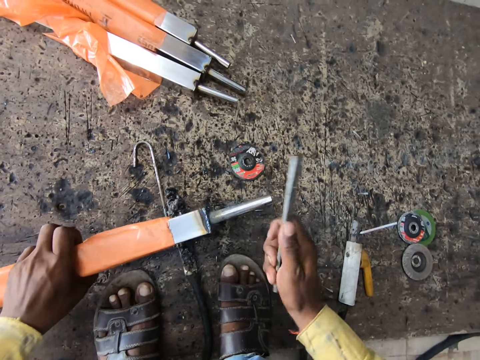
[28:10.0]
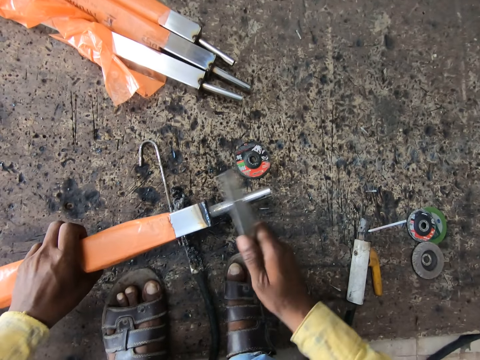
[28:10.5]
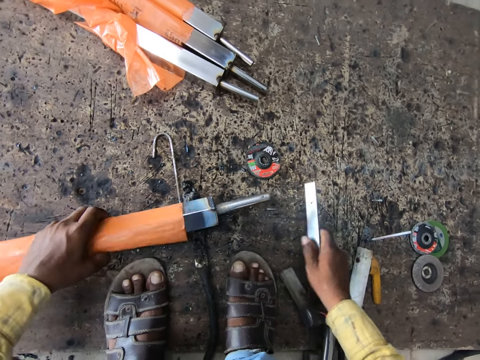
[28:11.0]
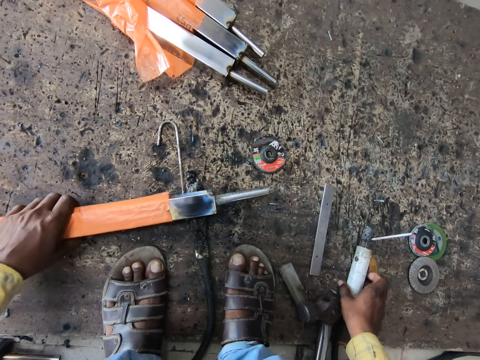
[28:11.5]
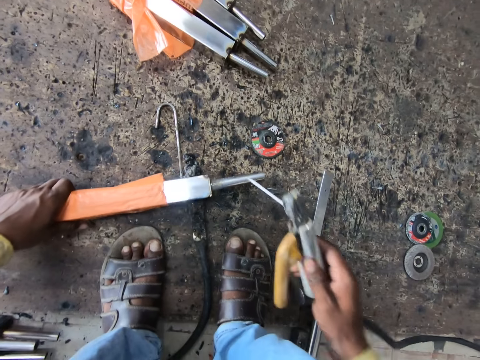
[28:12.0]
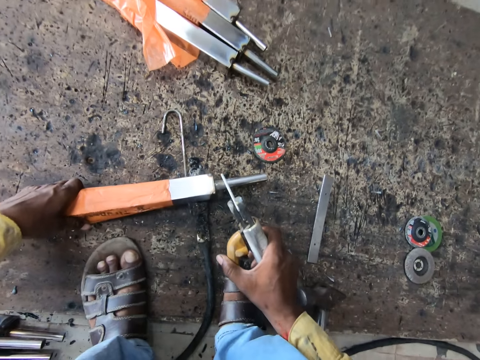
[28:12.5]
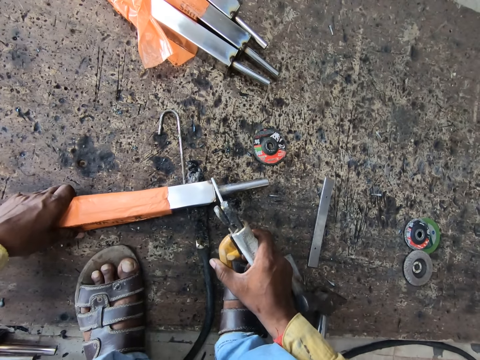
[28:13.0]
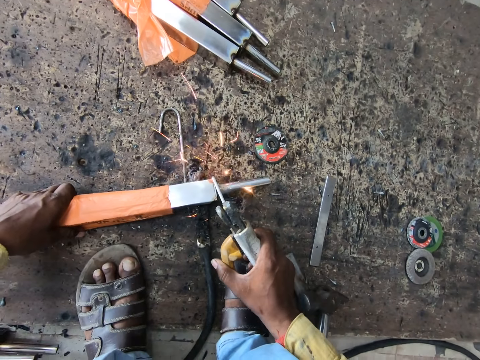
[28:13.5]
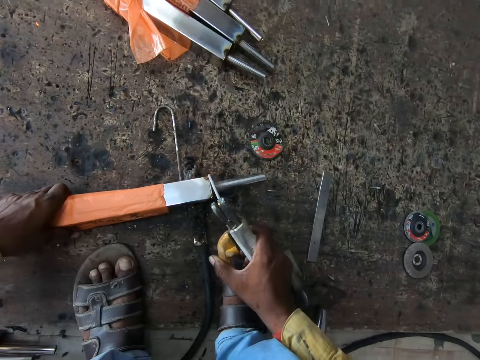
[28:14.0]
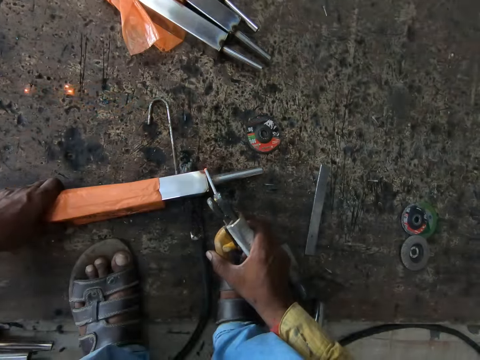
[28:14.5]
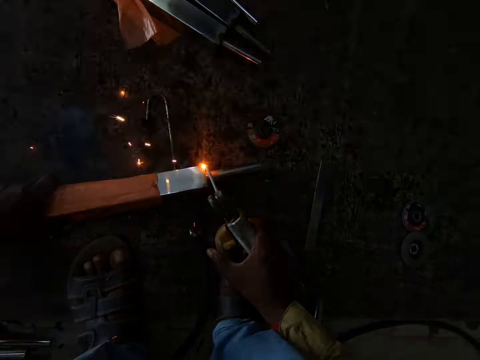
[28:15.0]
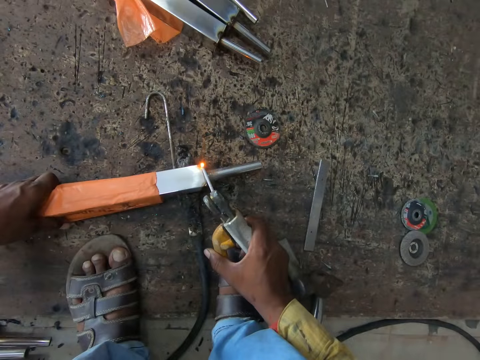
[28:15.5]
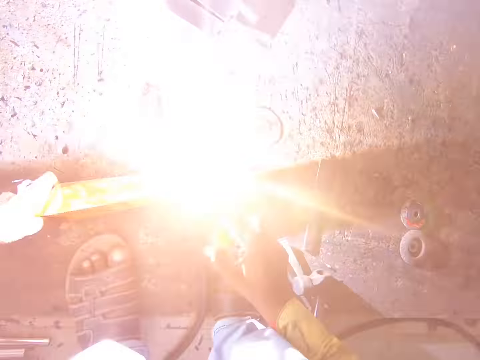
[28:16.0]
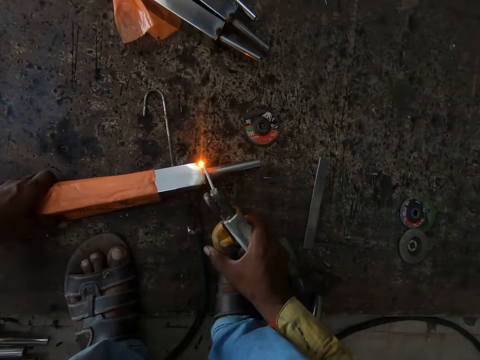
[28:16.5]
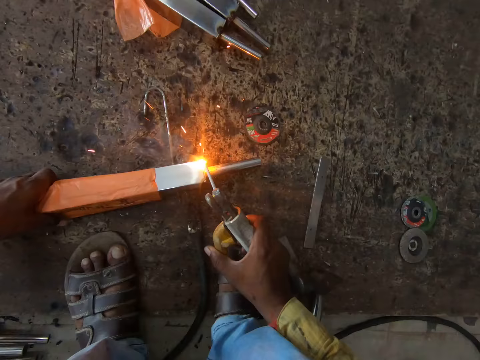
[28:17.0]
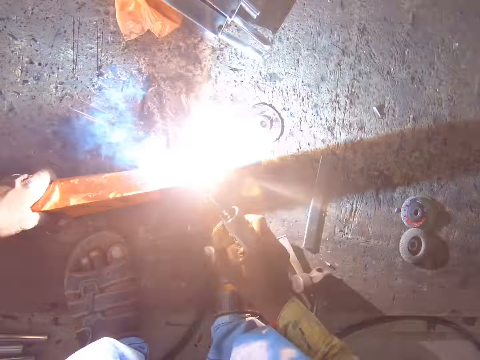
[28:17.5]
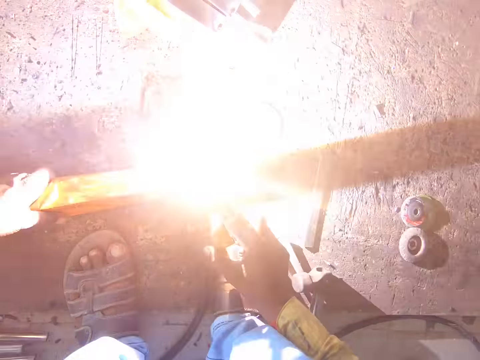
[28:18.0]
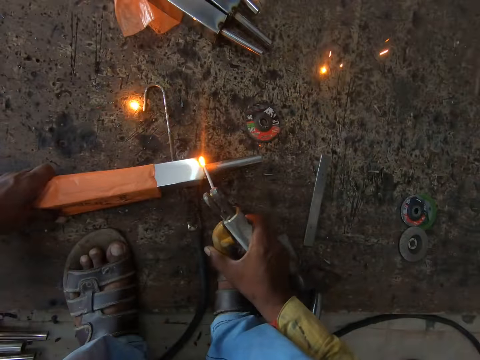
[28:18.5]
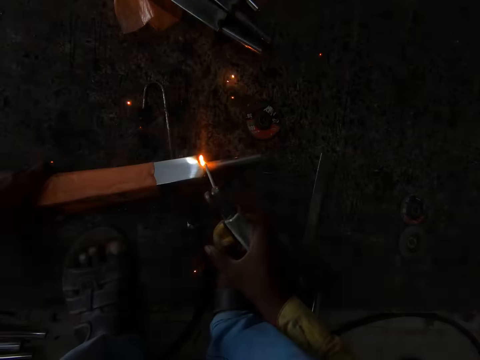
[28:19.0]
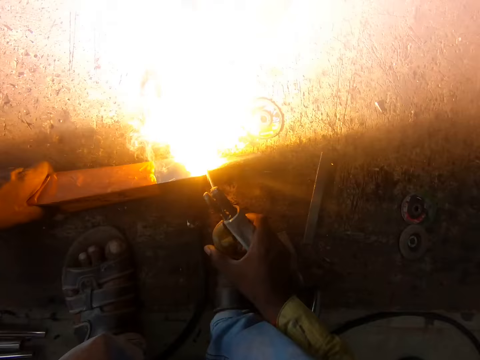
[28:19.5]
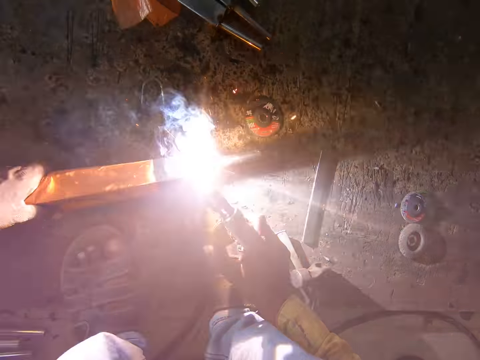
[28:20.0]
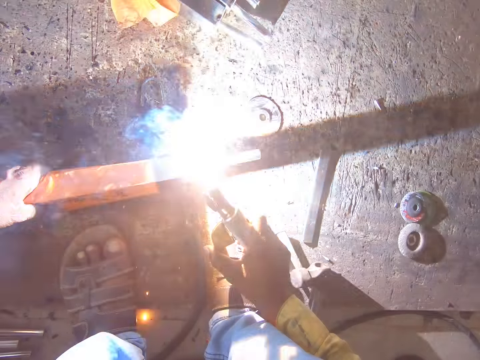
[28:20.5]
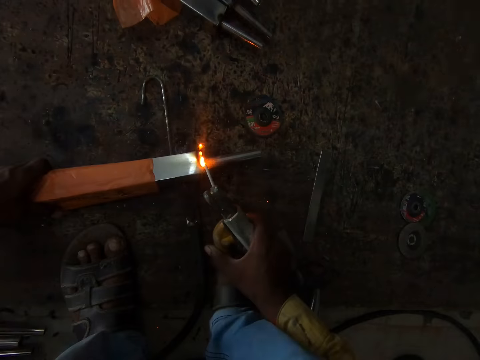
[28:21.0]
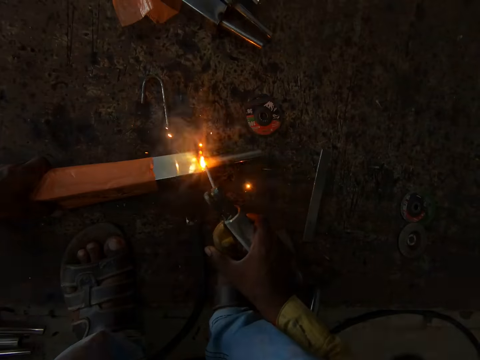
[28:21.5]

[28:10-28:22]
The camera wearer hits the tirupati tube with the metal. They pick something with the left hand. They drop the metal and pick the welding tool. They weld the metal rod with a welding machine.

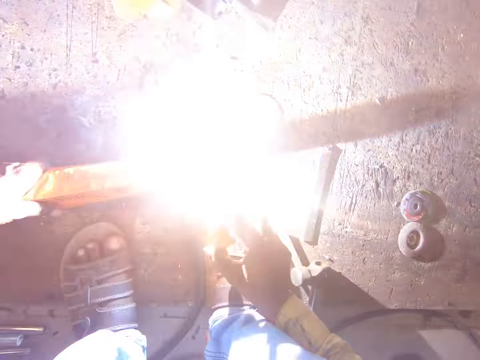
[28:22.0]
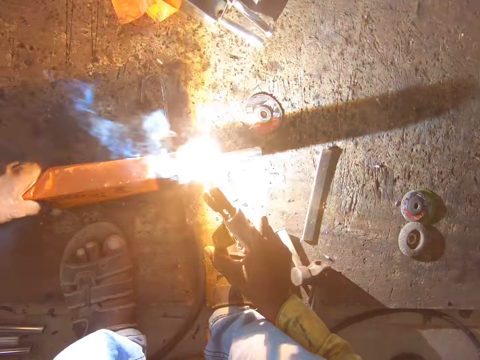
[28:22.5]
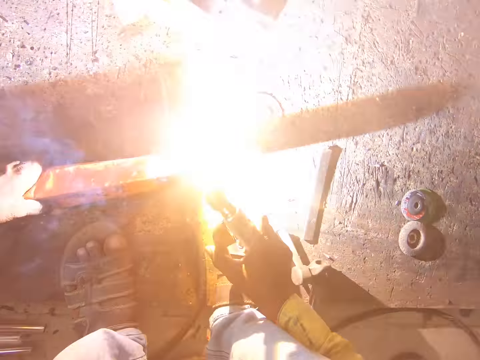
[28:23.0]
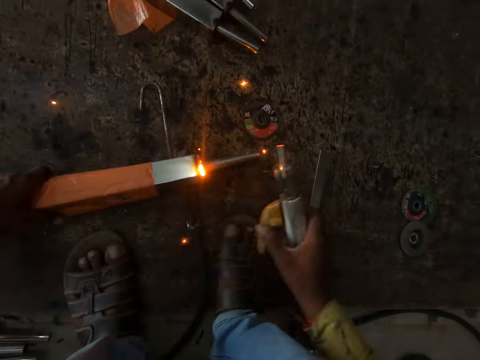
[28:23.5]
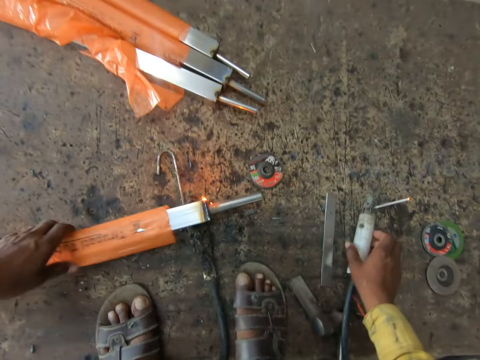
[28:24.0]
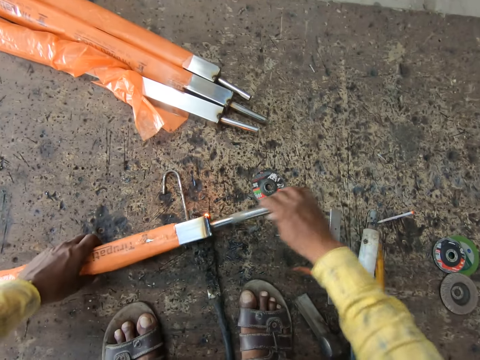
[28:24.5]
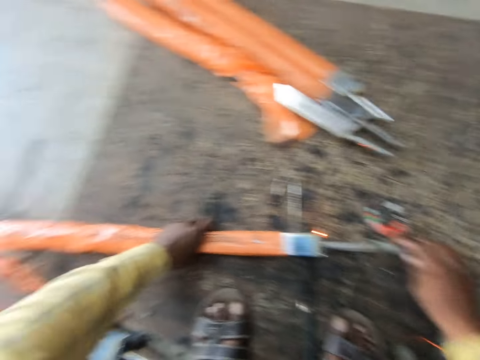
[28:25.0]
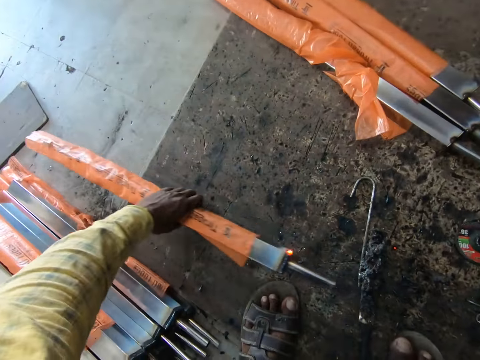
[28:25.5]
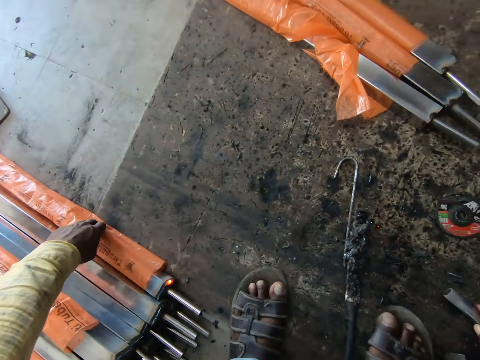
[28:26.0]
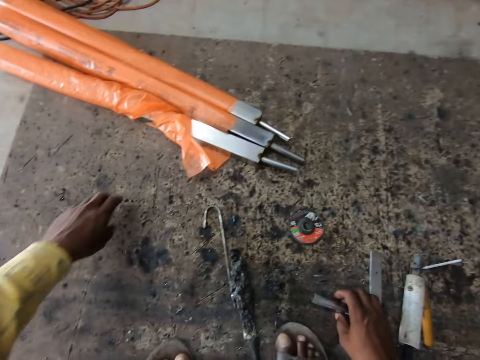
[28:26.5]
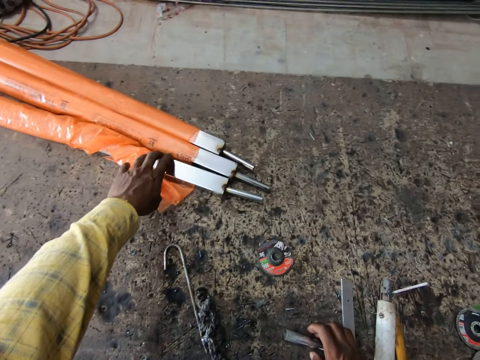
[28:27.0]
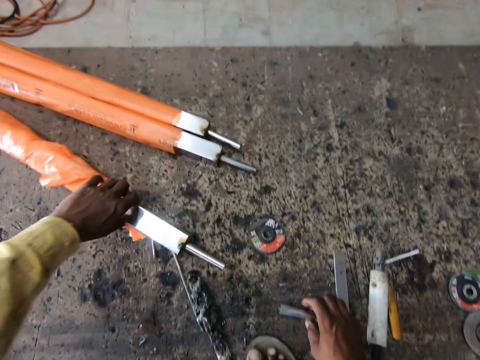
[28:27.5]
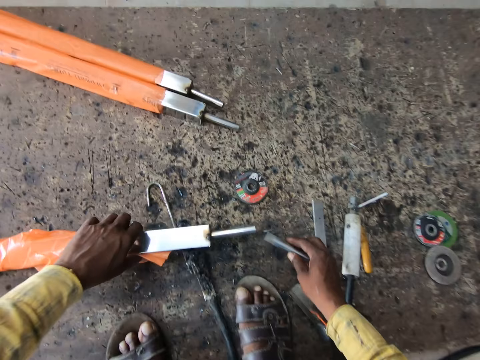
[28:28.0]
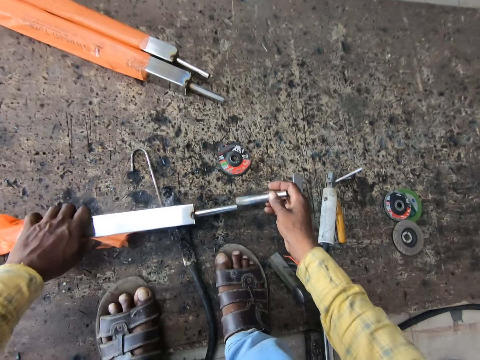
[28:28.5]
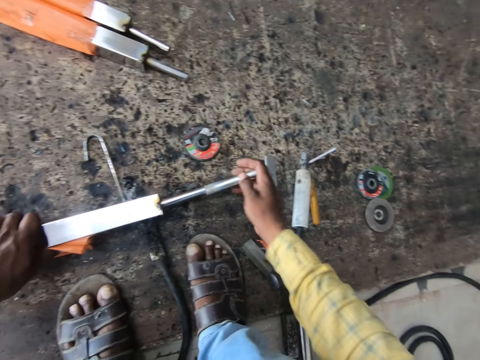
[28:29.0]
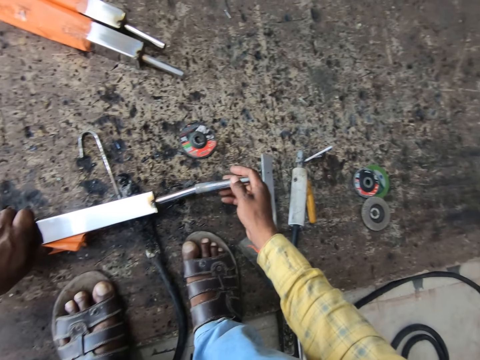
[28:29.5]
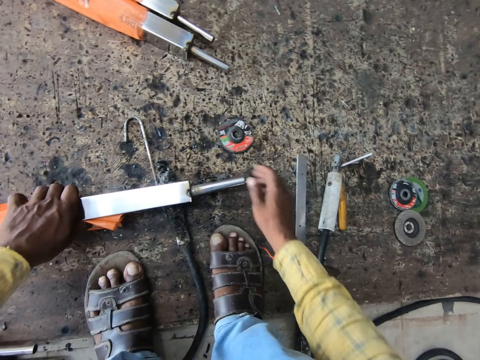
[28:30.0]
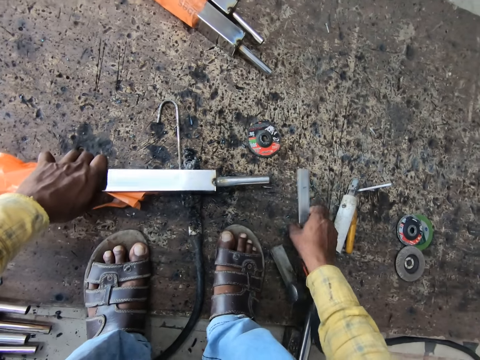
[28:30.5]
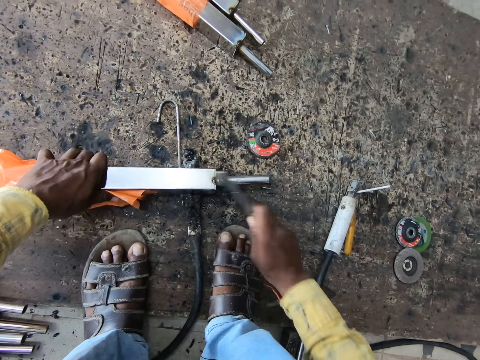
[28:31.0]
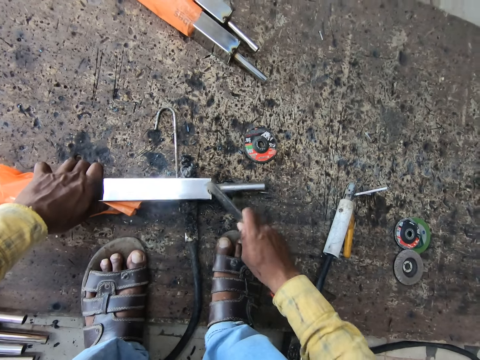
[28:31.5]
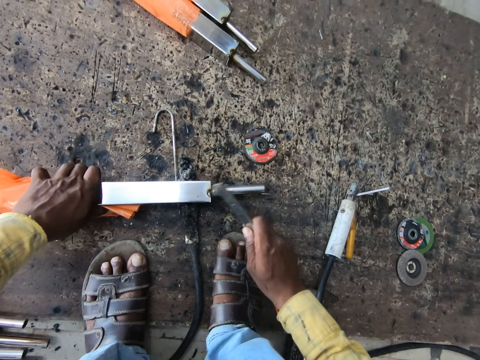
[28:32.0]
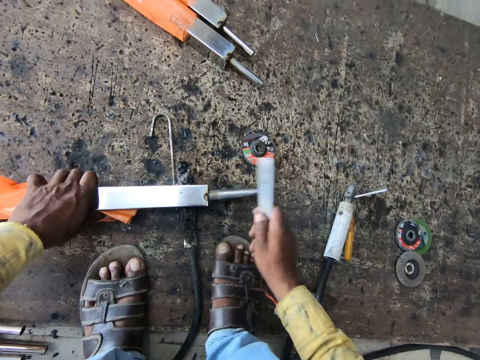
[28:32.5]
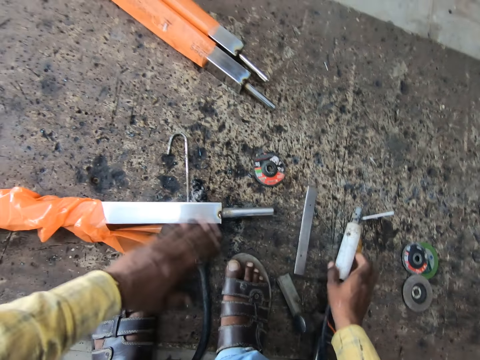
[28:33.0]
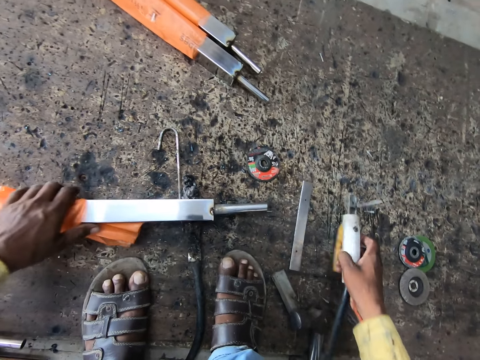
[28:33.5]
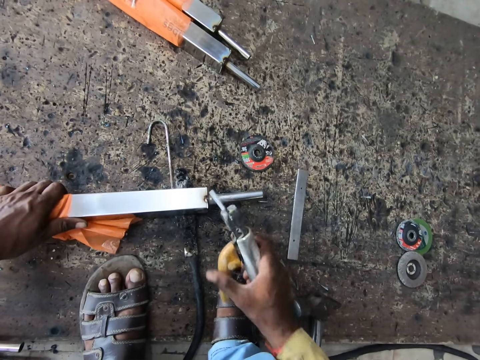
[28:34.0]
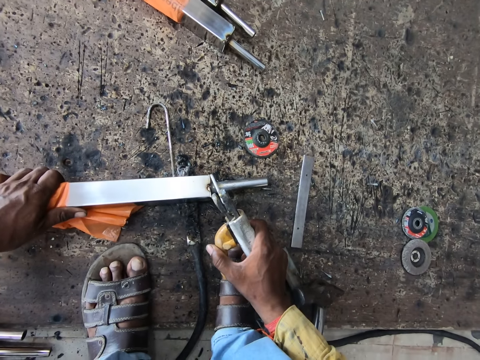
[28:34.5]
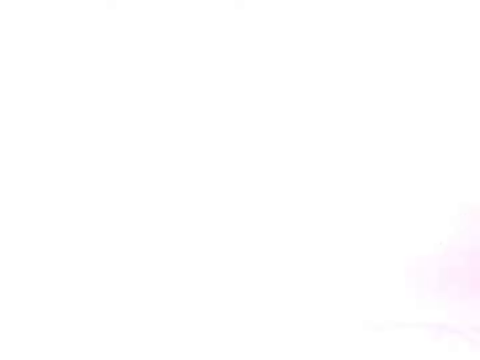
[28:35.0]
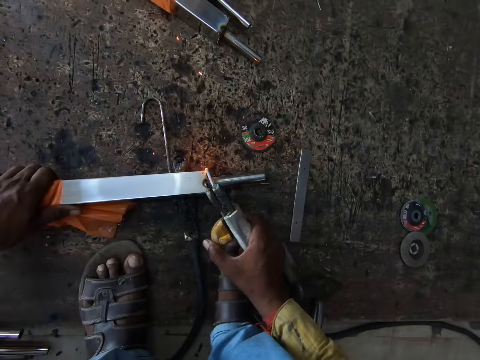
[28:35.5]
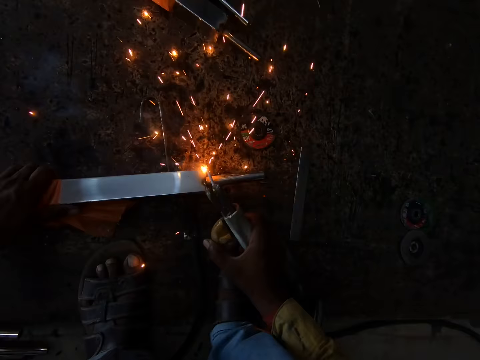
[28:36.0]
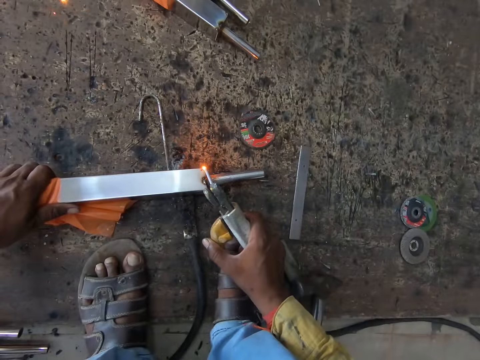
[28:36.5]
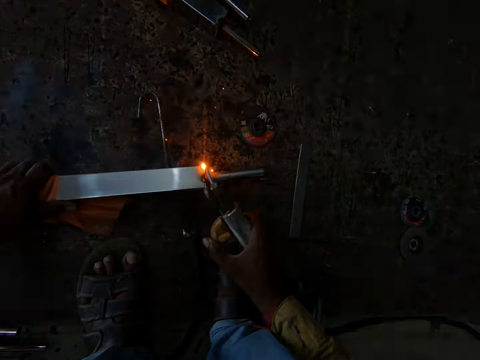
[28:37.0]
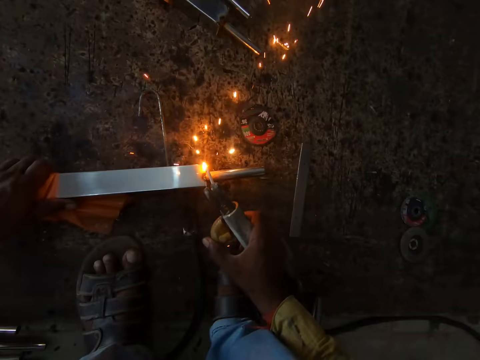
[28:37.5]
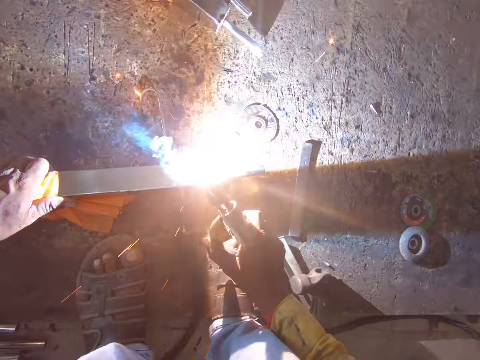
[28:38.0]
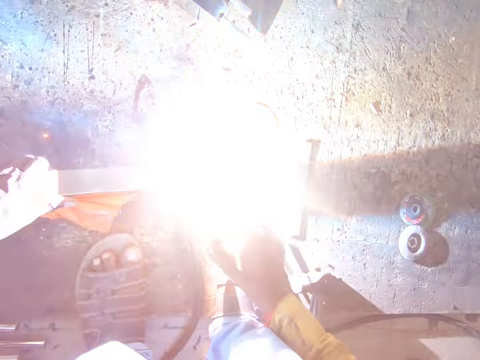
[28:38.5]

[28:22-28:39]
The camera wearer looks down. They place the welding machine on the ground with the right hand, and place the metal rod or tirupati tube on the ground with the left hand. They pick the tirupati tube and pick a metal. They fix the metal to the tirupati tube. They pick the metal. They hit the metal rod with the metal in the right hand. They drop the tirupati tube and drop the metal. They hold the tirupati tube, pick the welding machine with the right hand, and weld.
